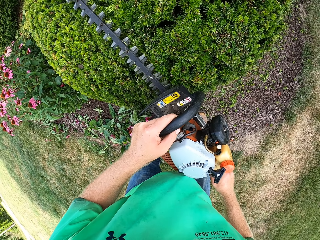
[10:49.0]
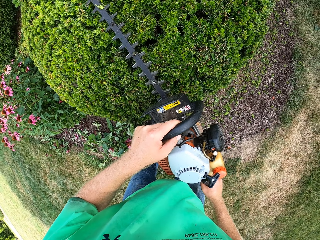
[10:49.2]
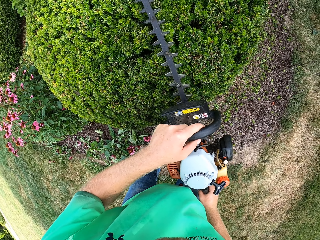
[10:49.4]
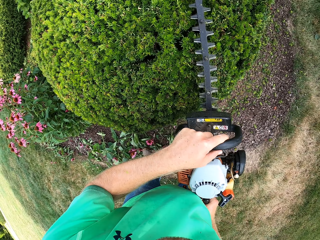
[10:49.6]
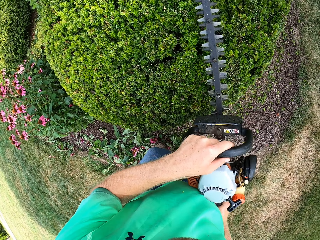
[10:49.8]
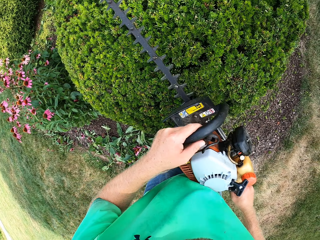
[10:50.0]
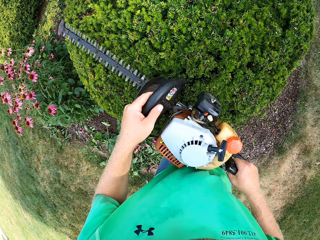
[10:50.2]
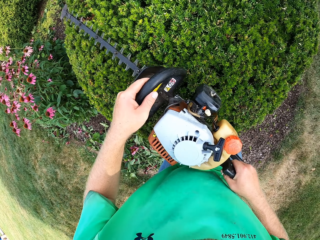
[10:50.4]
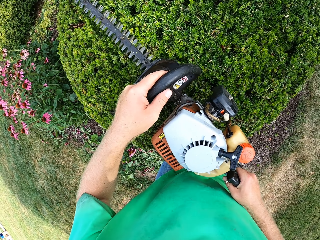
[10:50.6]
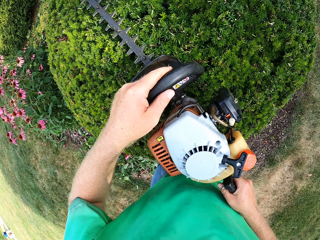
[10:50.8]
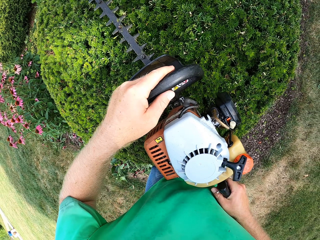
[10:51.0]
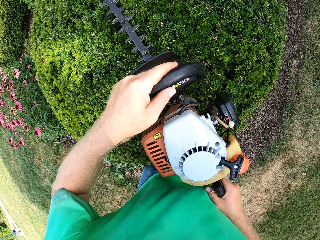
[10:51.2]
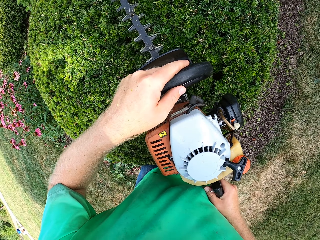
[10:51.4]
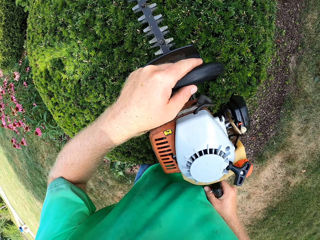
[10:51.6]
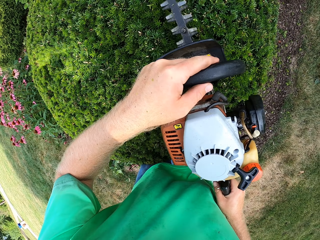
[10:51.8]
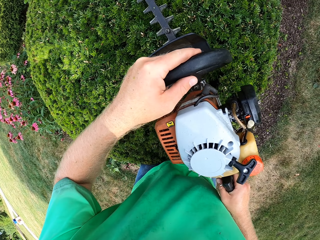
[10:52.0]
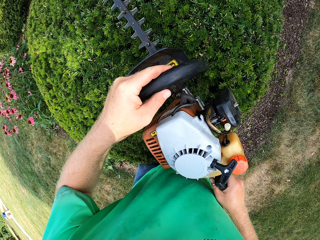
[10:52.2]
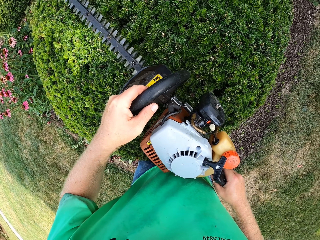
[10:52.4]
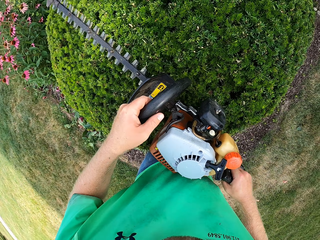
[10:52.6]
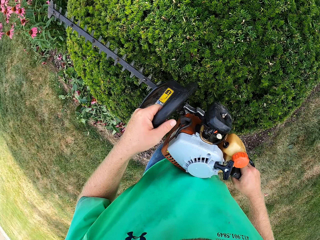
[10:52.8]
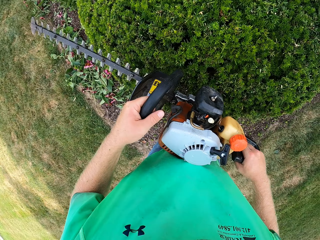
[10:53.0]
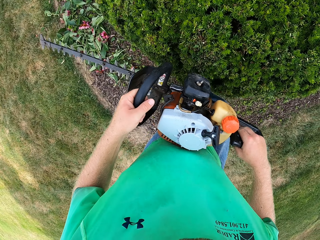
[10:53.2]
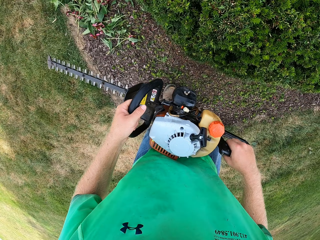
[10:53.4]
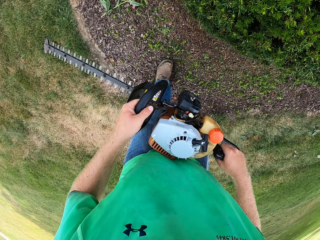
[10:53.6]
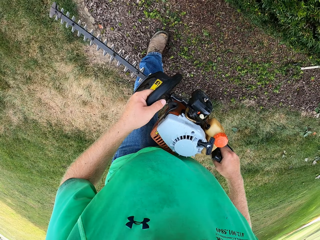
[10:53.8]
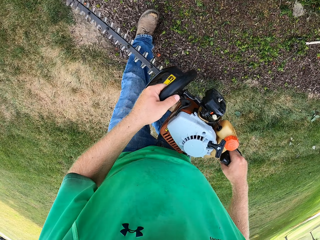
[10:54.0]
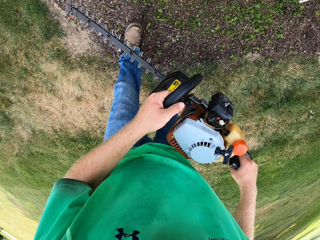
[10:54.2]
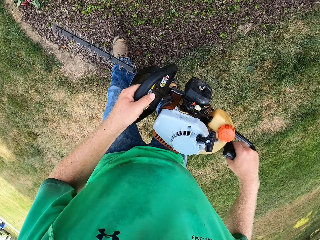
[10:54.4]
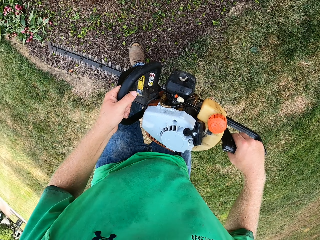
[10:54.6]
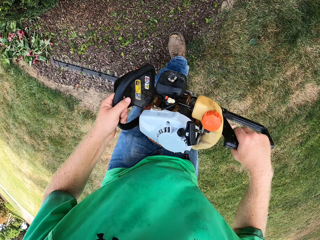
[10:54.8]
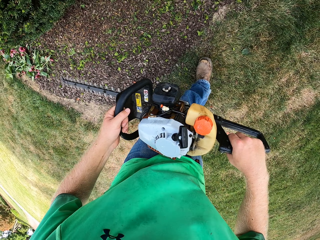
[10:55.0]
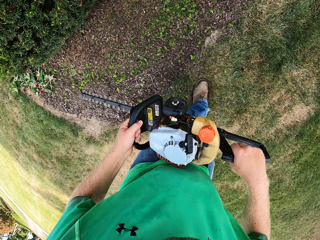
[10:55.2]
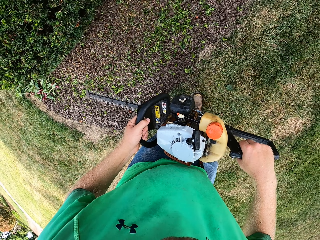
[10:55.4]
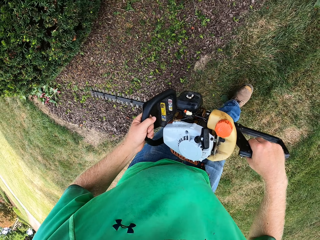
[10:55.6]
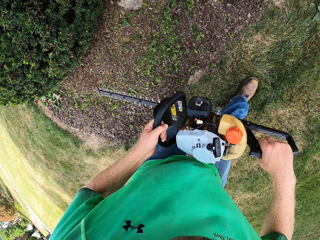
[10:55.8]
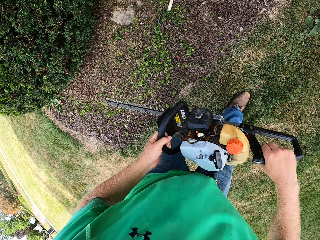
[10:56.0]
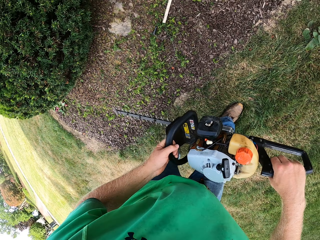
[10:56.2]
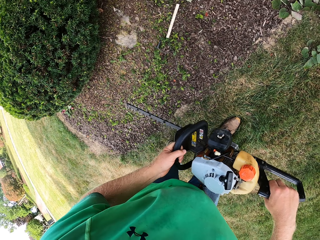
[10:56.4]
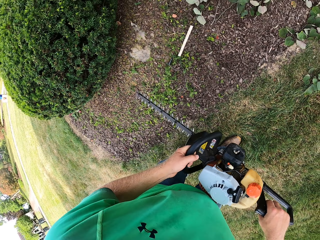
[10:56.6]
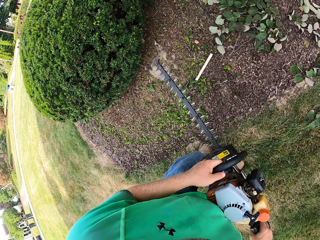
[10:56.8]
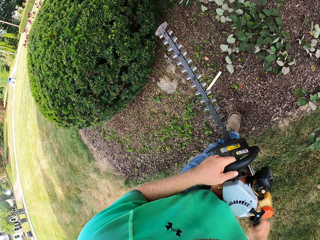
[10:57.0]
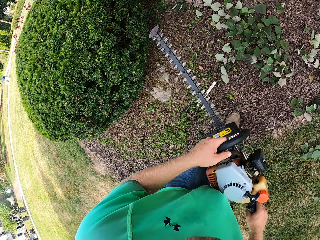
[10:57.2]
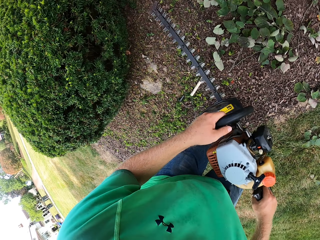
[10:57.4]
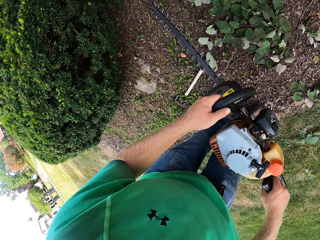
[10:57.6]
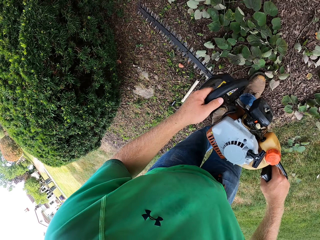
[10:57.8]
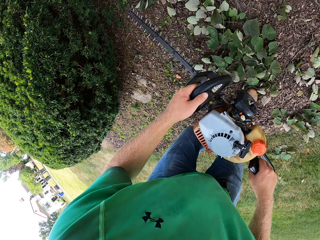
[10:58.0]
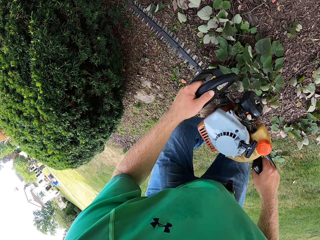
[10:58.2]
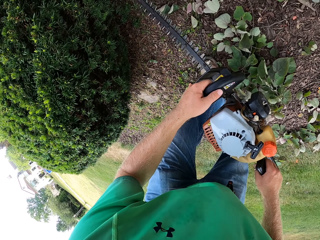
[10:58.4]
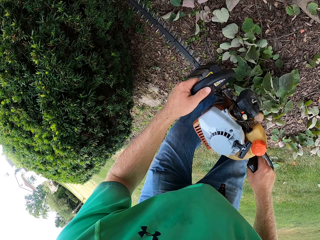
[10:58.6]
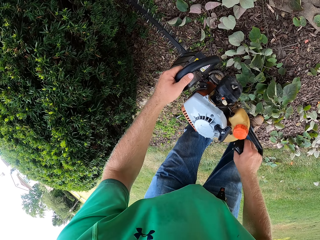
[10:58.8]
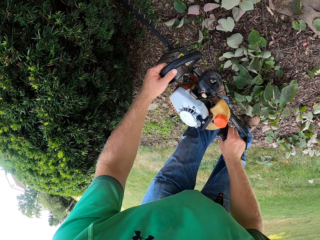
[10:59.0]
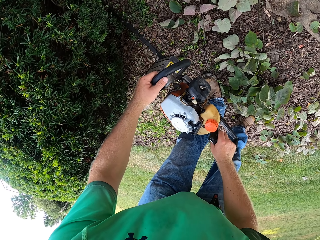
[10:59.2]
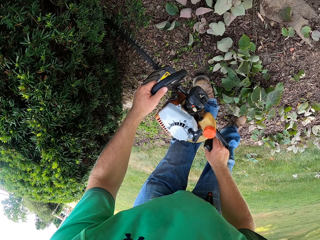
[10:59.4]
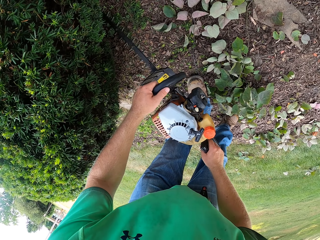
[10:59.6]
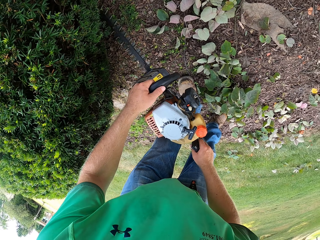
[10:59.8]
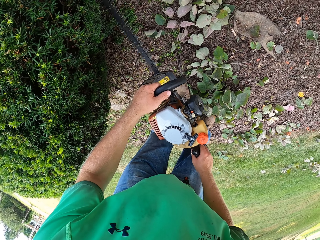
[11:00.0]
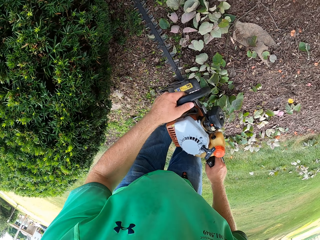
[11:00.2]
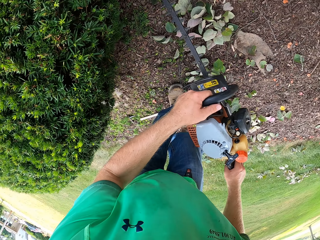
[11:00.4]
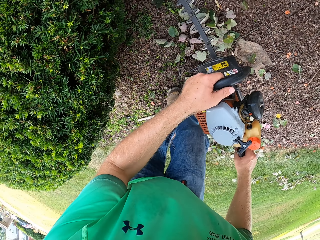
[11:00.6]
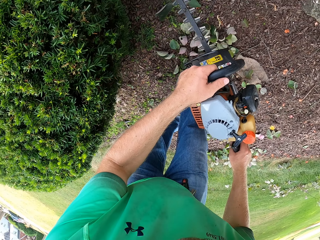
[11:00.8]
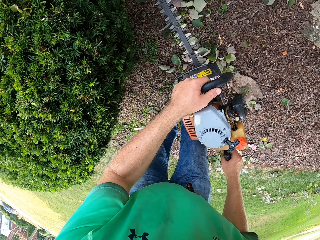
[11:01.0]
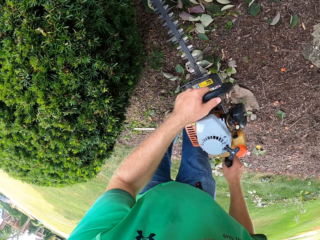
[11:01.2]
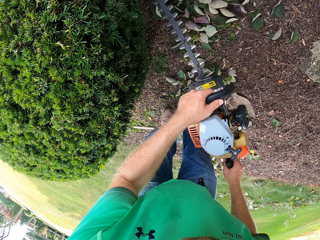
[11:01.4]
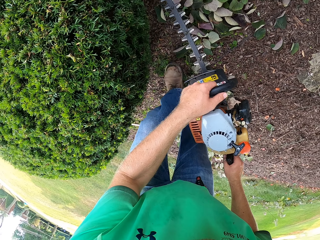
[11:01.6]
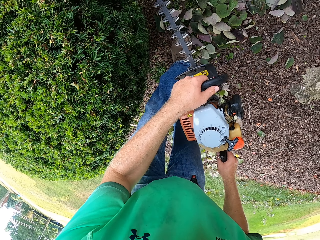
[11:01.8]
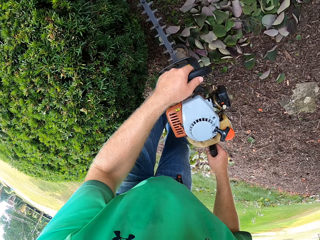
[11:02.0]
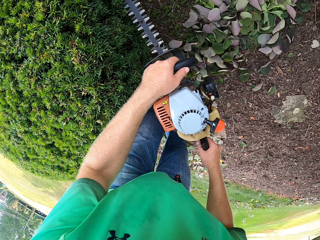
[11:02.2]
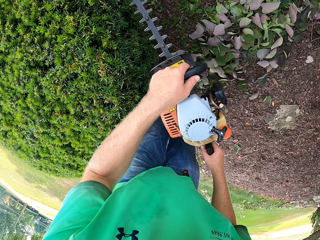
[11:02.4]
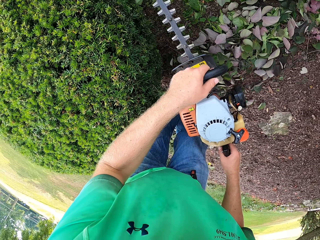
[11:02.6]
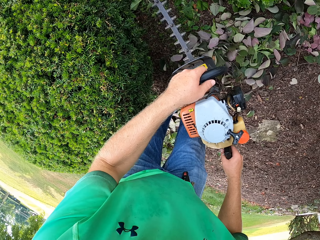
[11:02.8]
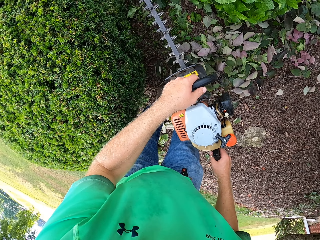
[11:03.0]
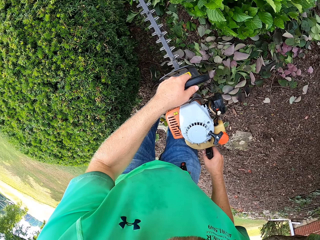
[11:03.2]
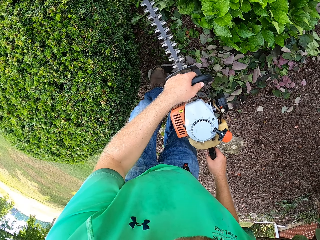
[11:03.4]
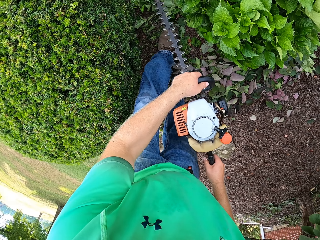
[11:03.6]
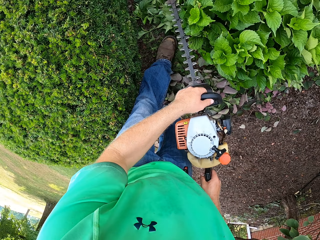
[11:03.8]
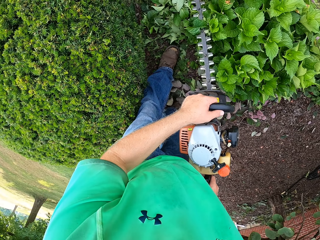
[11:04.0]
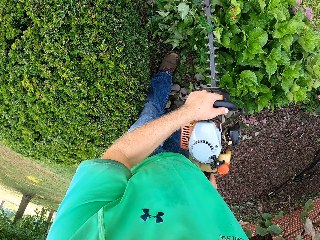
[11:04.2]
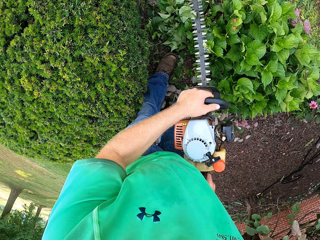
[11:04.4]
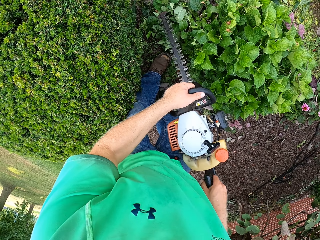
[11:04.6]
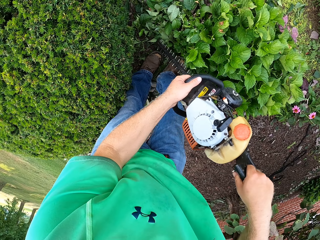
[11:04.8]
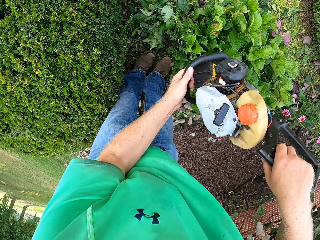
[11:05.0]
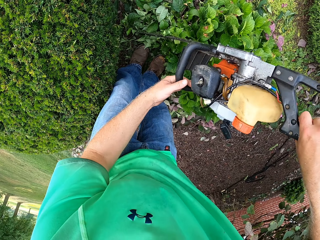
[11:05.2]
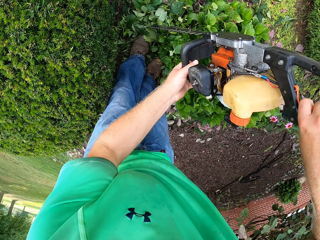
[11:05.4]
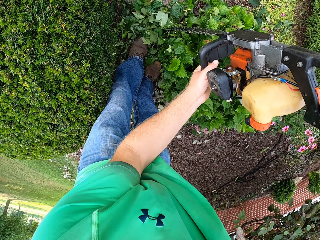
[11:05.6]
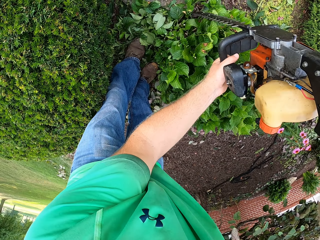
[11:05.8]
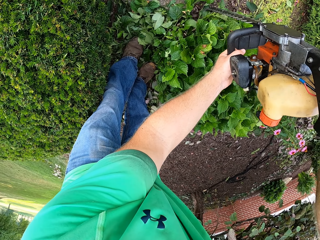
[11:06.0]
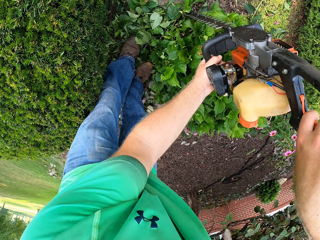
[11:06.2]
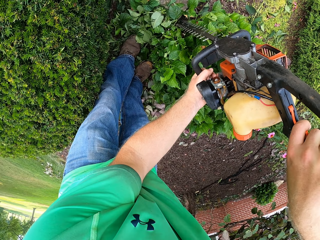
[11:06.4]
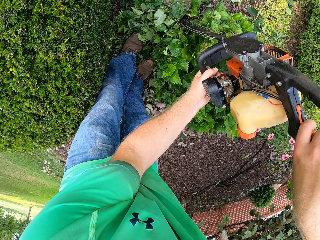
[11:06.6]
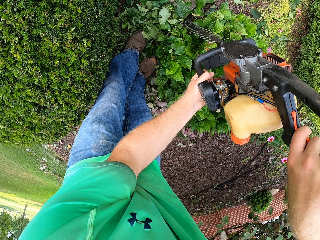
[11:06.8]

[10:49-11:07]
The camera wearer walks. They trim leaves.

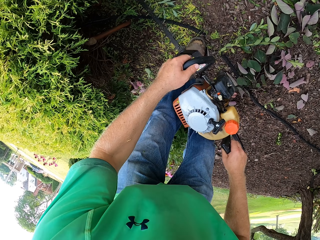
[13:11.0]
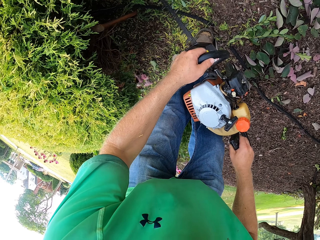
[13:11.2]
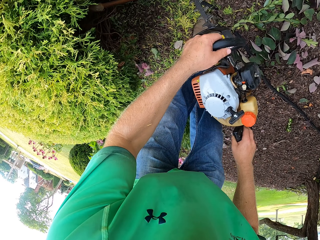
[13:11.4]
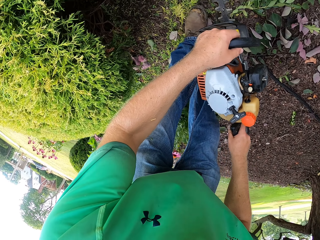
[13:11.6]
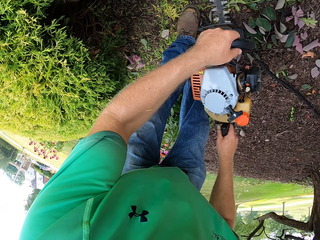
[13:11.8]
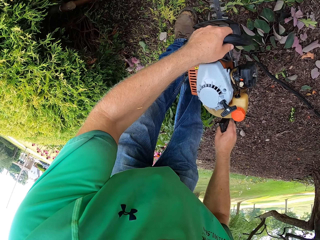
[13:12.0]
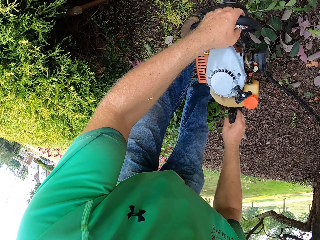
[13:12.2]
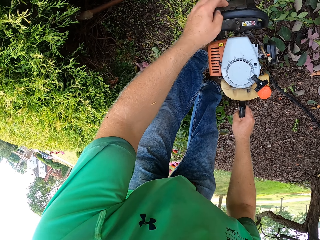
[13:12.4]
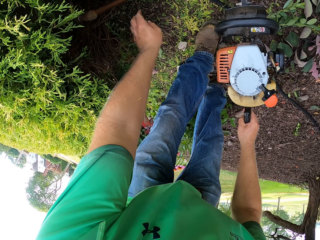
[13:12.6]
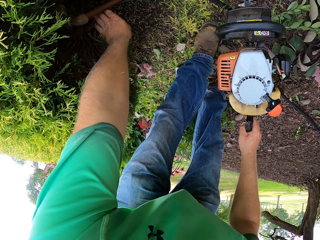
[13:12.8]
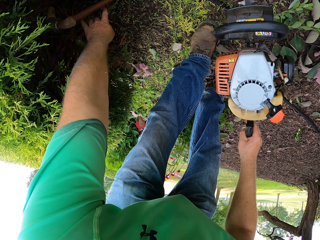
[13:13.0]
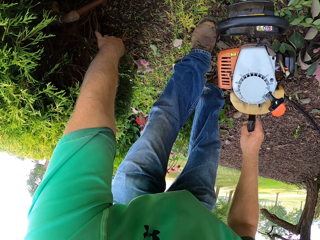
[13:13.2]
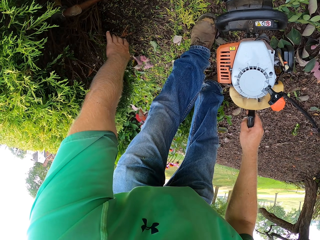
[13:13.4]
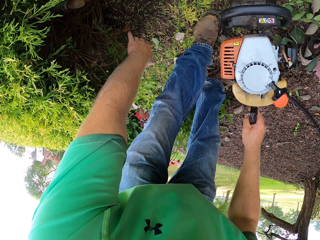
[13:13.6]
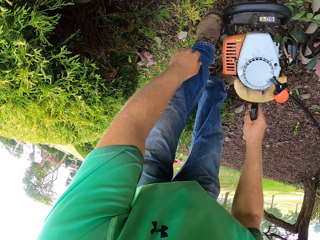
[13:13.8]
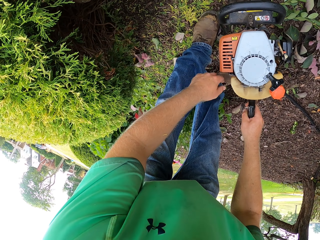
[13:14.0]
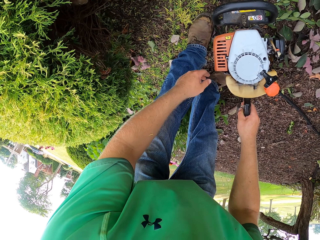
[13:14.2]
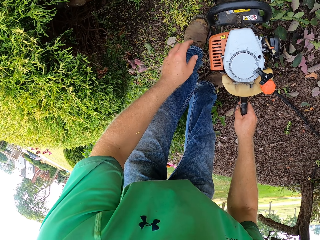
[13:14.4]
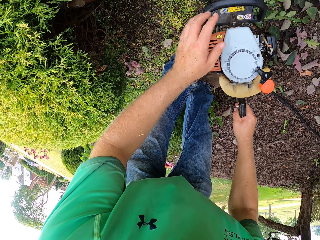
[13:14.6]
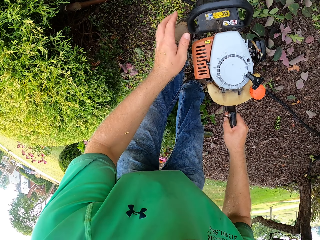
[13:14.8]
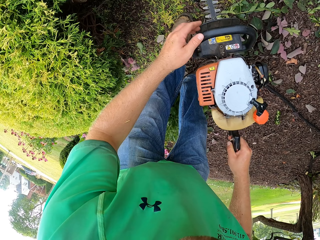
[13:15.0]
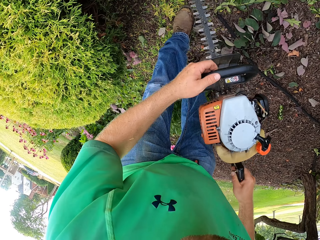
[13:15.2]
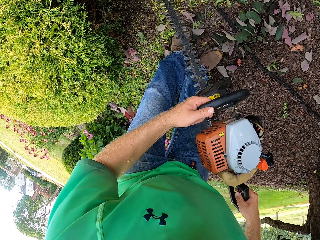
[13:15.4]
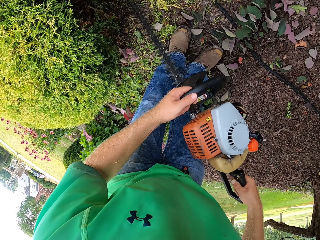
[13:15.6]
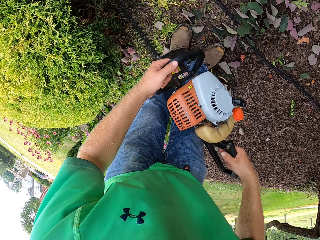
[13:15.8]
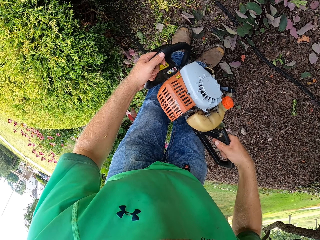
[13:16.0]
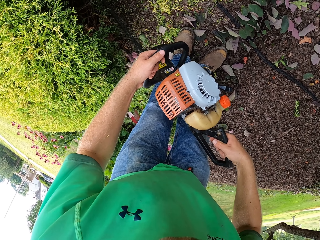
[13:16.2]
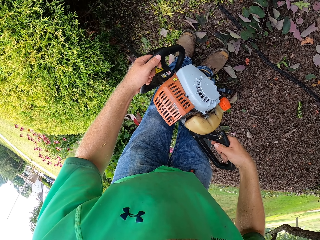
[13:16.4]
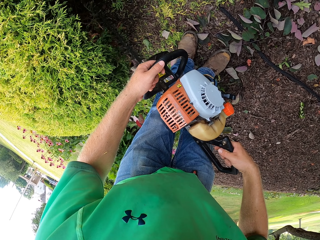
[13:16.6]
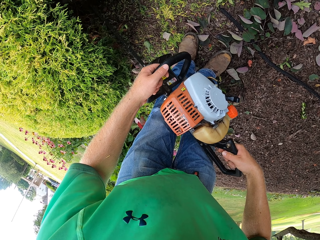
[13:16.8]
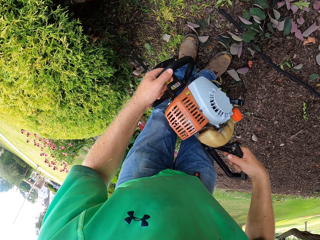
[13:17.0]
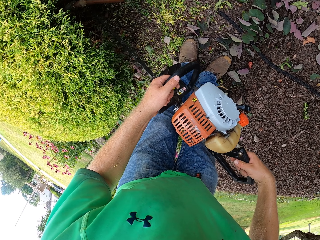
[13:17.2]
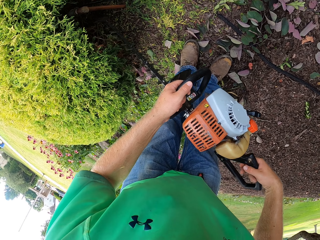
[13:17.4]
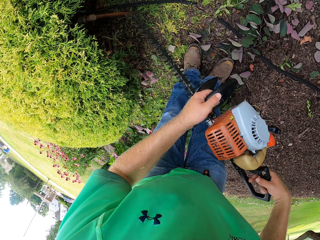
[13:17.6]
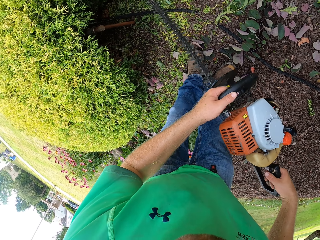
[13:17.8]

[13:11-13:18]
The camera wearer holds the hedge trimmer in his right hand. He adjusts the bush with his left hand. He holds the hedge trimmer with both hands. He trims the bush with the hedge trimmer in both hands.
